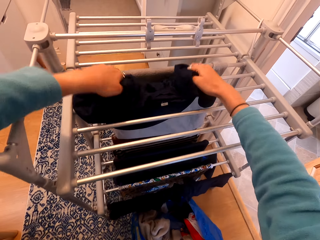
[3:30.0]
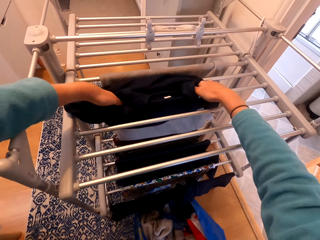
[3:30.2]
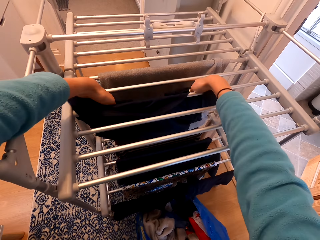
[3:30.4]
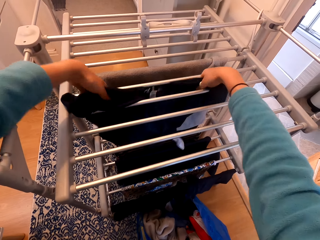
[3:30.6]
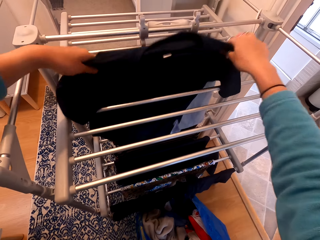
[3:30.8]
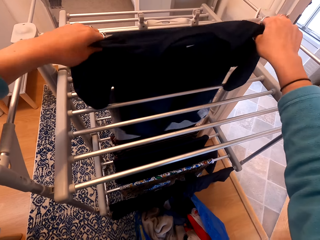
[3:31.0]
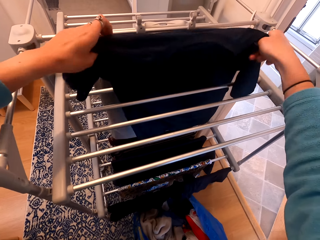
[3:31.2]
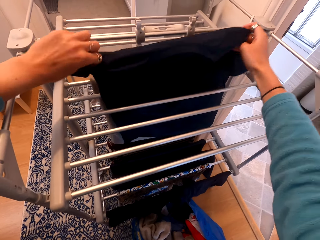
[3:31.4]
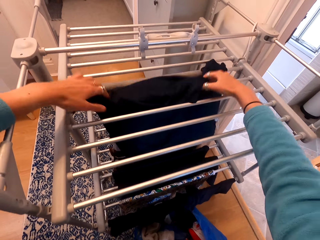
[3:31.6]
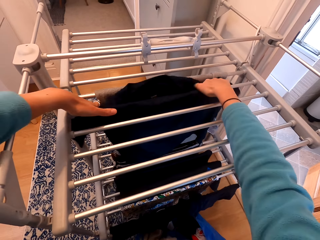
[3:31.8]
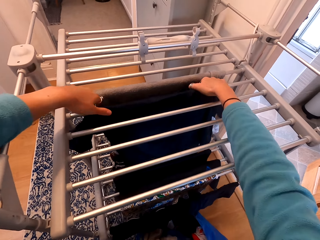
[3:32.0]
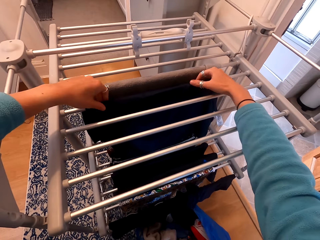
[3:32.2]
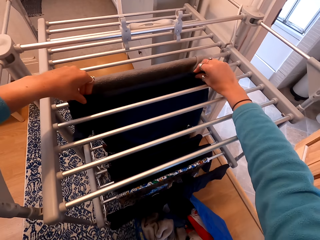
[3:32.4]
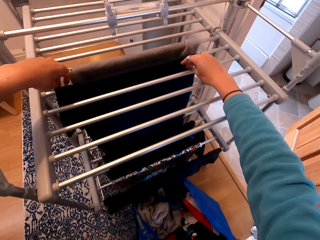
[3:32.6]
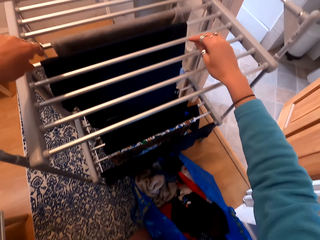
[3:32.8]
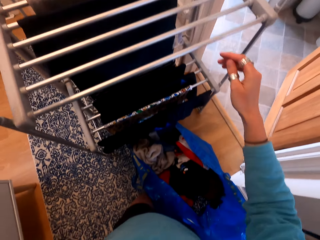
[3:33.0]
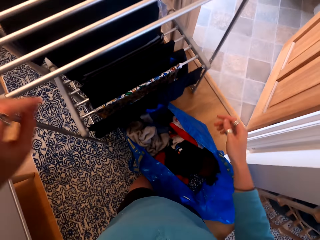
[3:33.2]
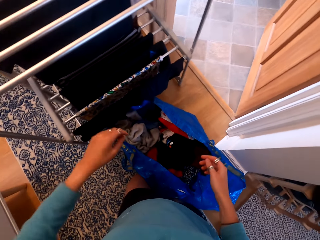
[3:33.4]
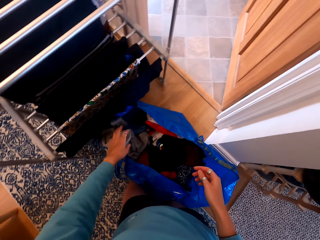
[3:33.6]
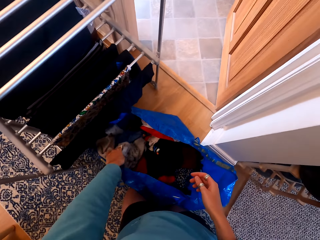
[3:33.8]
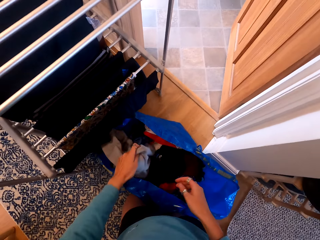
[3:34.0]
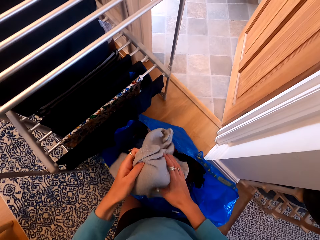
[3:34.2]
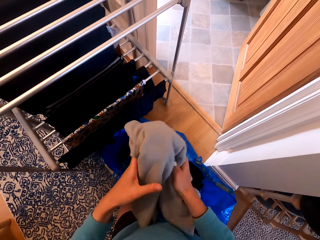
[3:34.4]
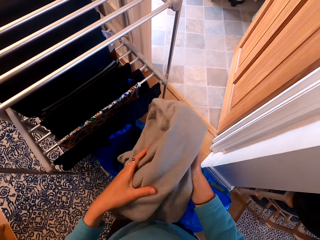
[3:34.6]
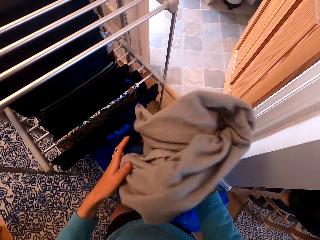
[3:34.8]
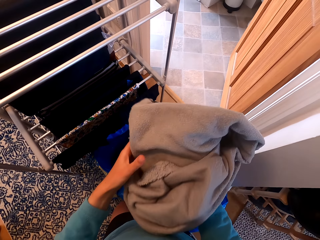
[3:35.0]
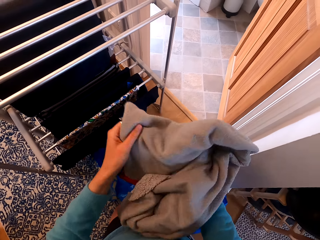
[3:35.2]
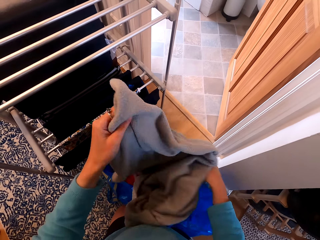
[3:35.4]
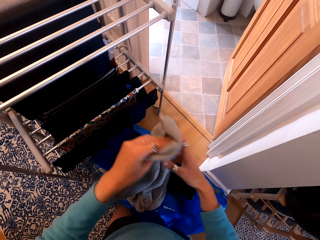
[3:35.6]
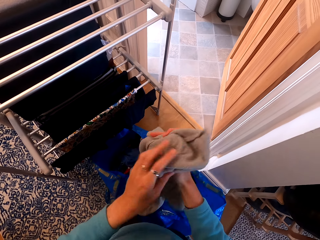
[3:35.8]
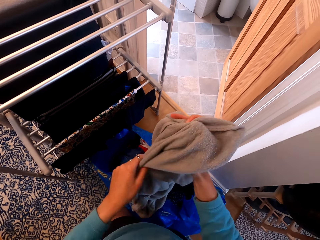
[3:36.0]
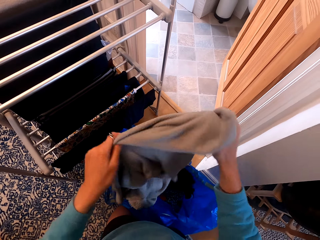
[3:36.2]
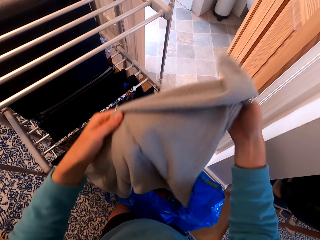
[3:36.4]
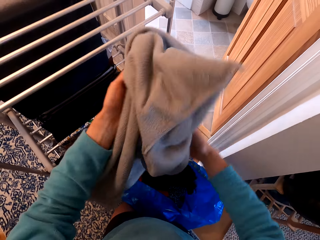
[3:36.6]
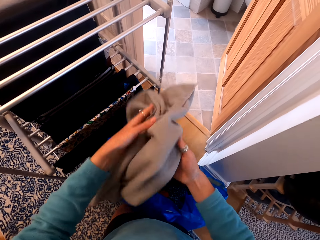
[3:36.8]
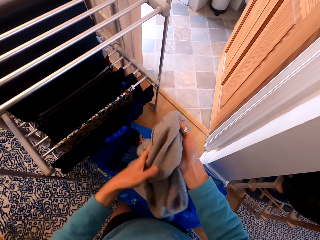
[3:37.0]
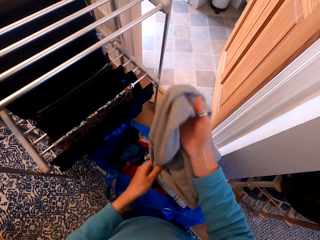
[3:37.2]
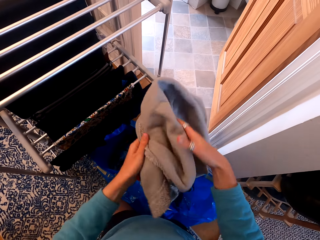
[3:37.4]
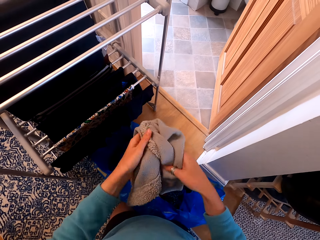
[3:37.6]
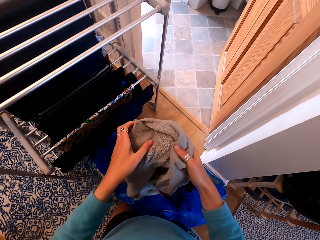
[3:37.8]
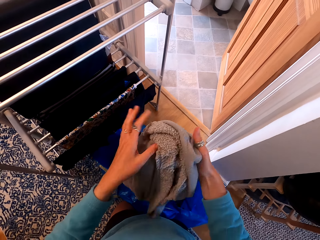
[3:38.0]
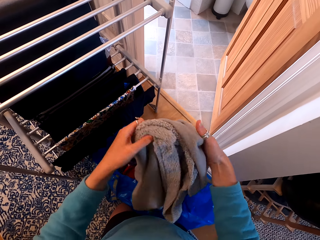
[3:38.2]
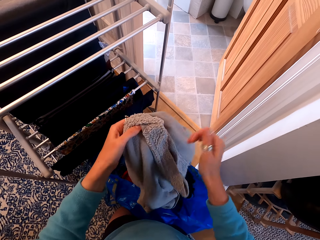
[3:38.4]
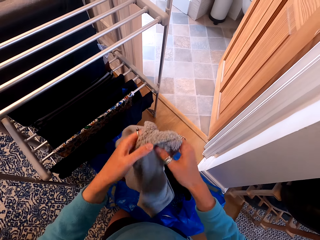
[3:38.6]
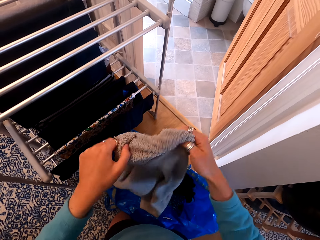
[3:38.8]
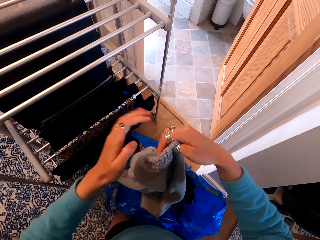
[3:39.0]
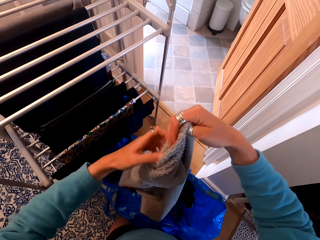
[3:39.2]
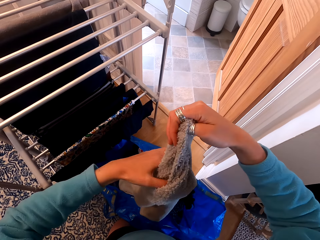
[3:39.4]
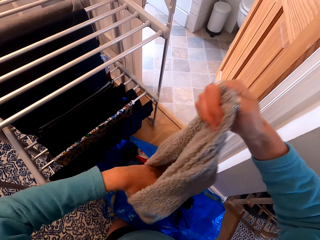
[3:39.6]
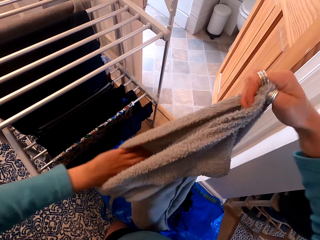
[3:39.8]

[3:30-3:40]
The camera wearer hangs the cloth on the clothes rack. They pick a pillow case. They unfold the pillow case.

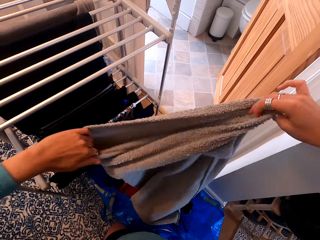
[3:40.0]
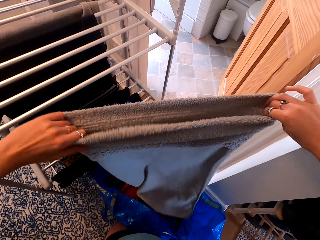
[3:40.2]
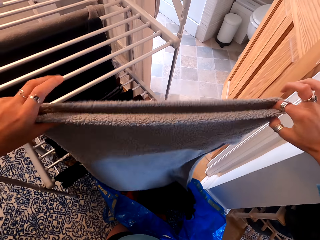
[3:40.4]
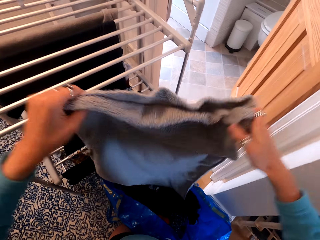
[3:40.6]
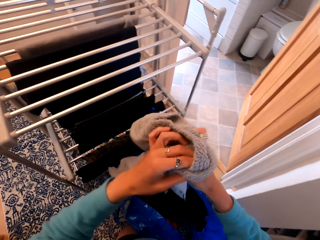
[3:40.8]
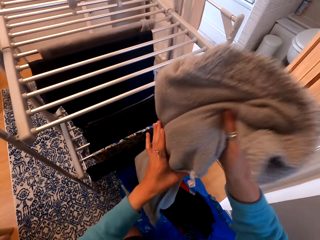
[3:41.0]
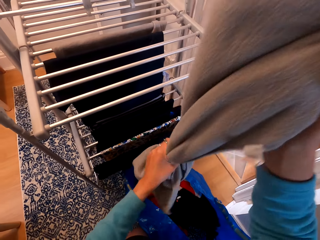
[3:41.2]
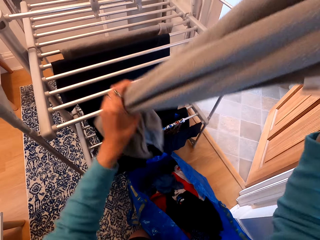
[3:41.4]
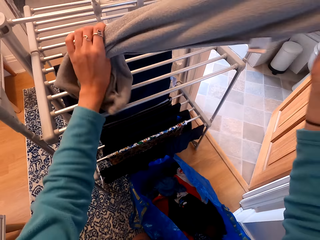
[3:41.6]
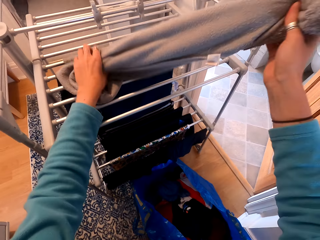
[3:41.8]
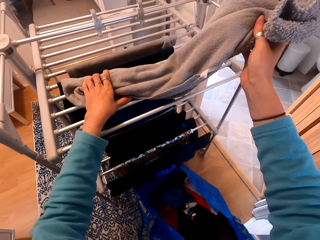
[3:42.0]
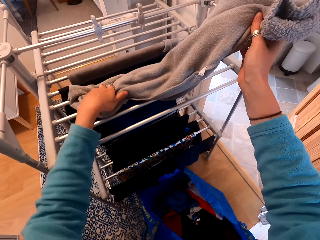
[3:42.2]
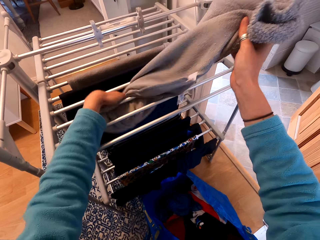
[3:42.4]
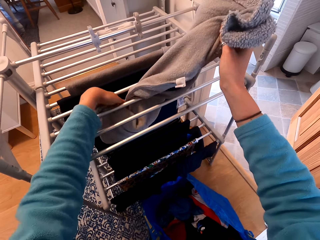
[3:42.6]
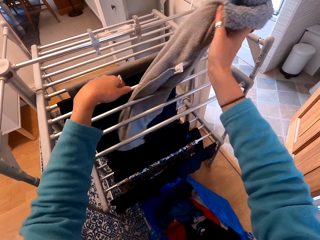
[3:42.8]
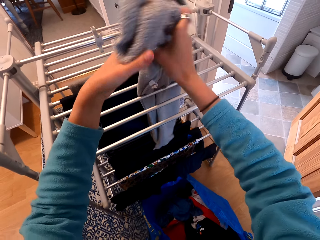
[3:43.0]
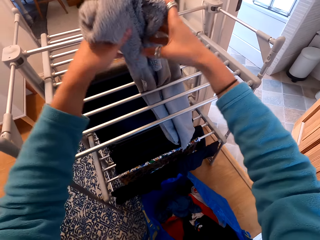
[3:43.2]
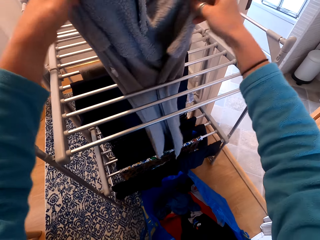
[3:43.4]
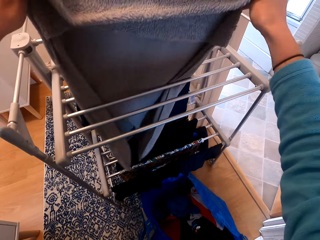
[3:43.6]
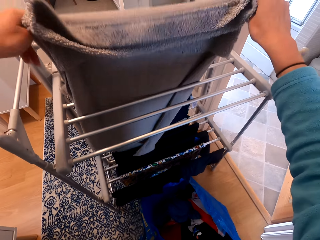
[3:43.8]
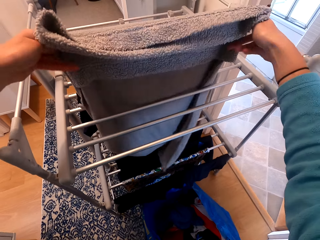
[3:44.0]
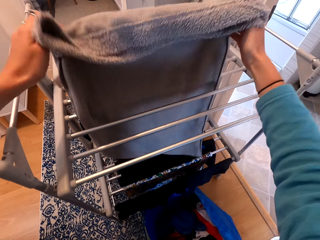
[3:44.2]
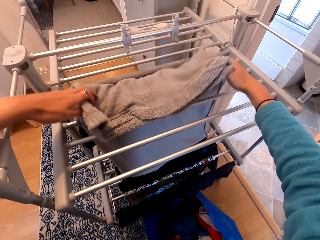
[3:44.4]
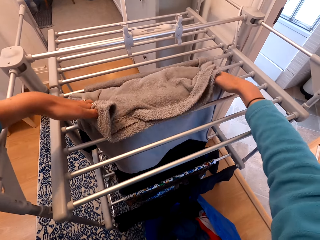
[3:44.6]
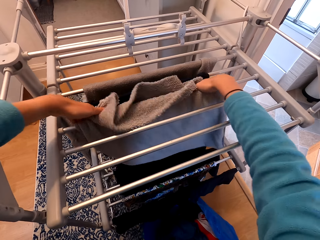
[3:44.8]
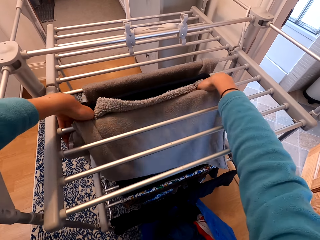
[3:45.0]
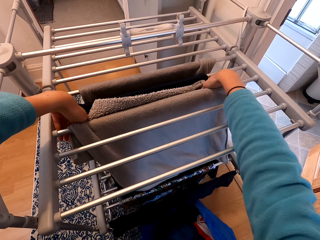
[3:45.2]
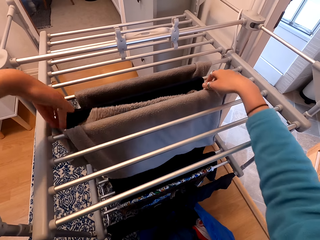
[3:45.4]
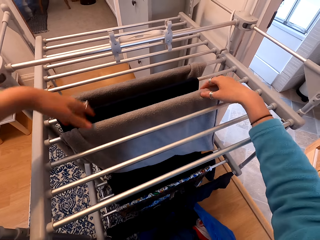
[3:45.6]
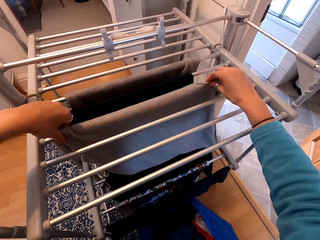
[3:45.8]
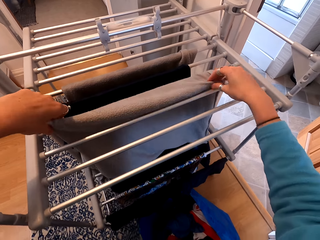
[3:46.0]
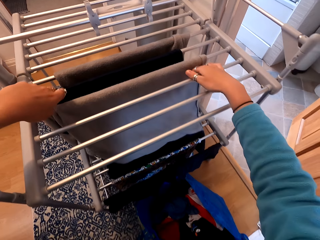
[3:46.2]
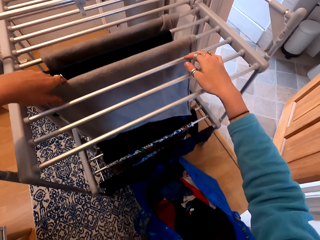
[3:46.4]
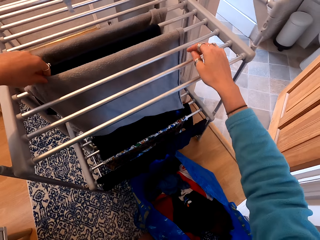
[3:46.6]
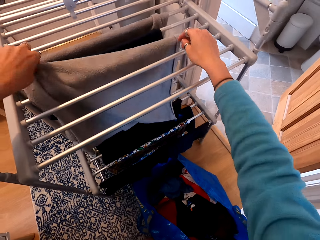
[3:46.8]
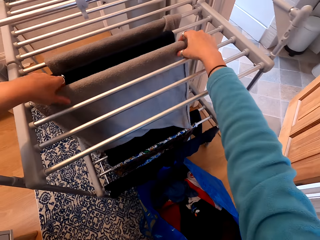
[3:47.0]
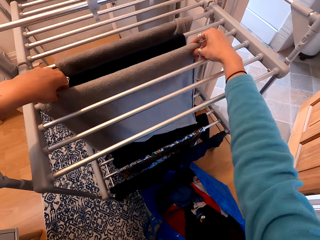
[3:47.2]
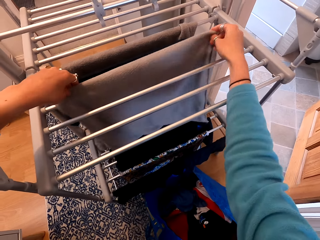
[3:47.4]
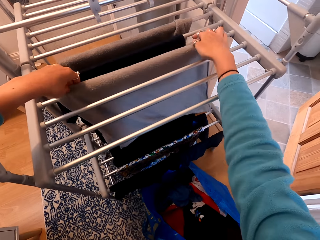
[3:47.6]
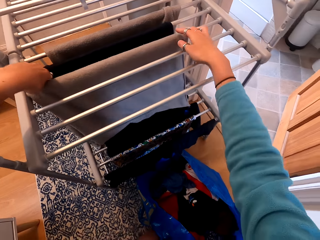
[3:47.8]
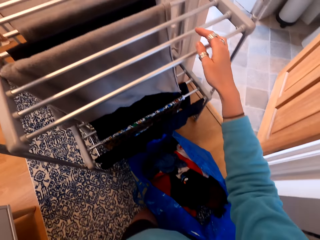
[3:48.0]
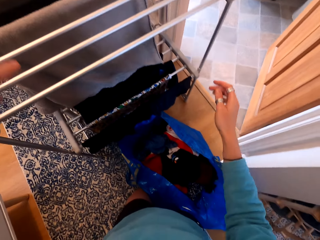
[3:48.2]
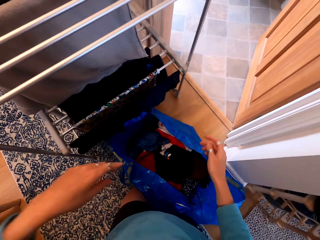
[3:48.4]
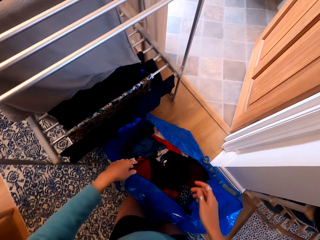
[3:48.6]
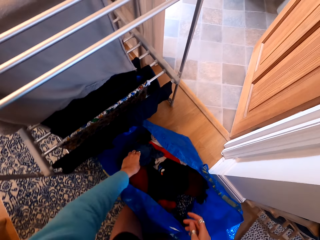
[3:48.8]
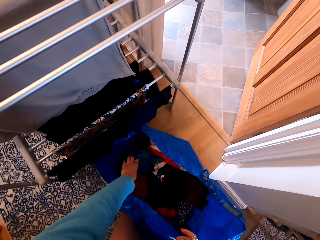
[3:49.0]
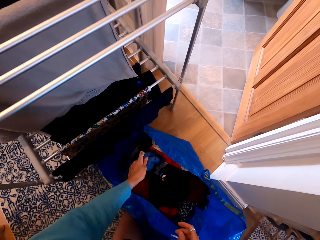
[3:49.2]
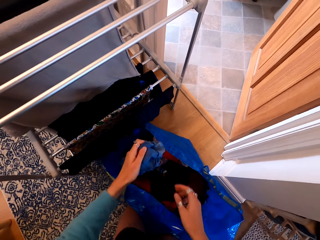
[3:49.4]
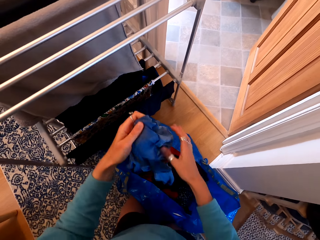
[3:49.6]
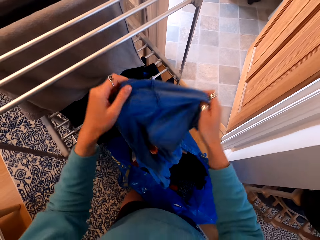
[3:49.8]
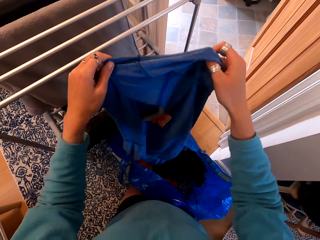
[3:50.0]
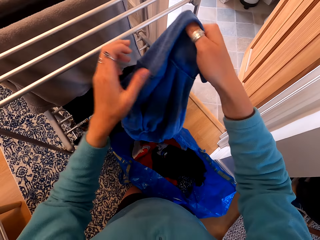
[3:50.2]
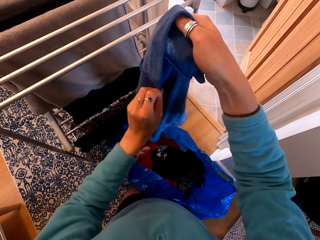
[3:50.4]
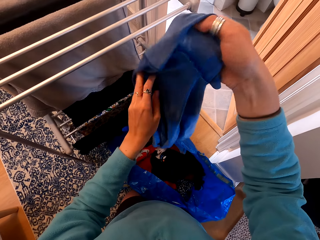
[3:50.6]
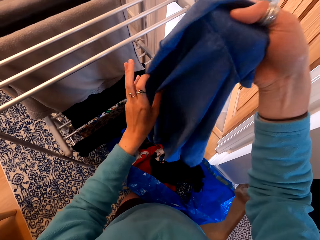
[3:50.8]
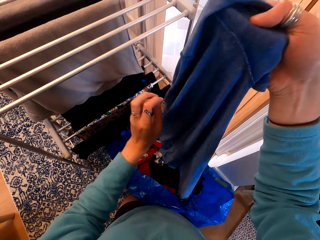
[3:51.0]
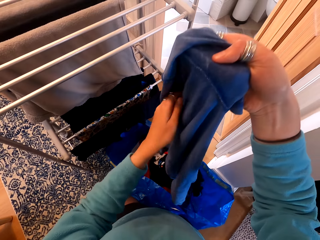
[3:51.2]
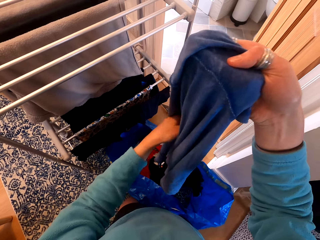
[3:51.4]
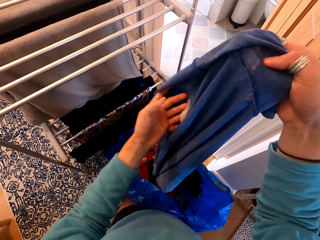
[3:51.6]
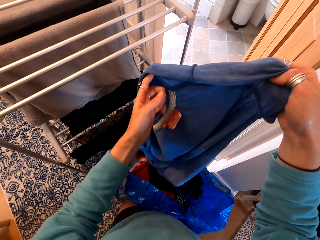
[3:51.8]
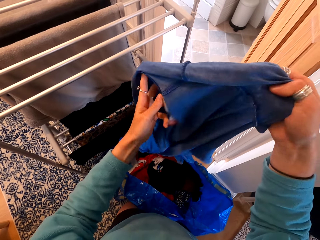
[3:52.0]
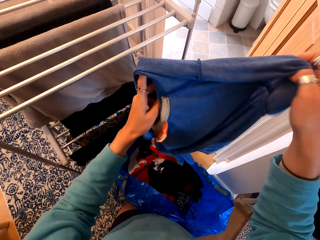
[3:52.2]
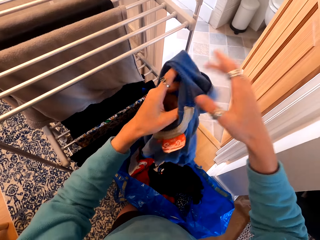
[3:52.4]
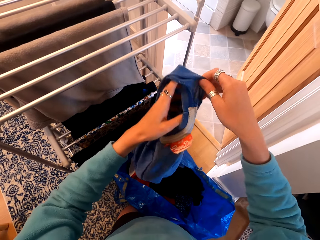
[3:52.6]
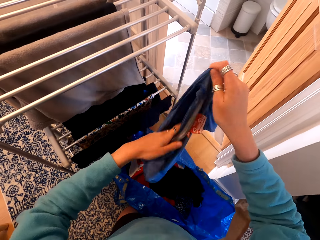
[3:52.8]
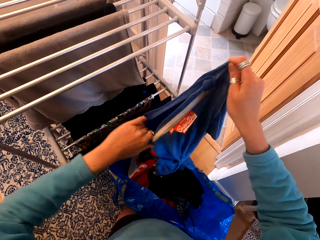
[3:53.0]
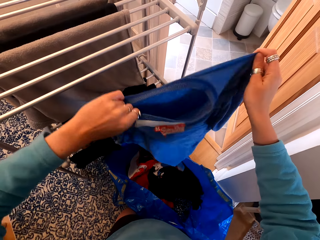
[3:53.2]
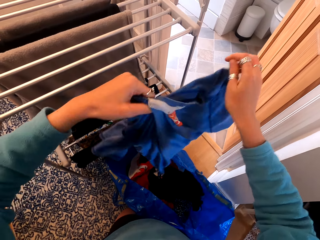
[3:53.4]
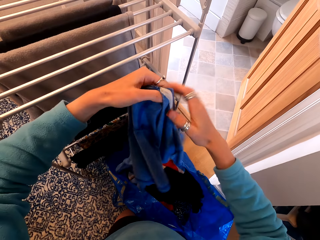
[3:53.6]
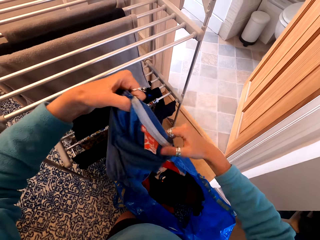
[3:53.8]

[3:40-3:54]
The camera wearer hangs the pillow case on the clothes rack. They pick a cloth. They unfold the cloth.
